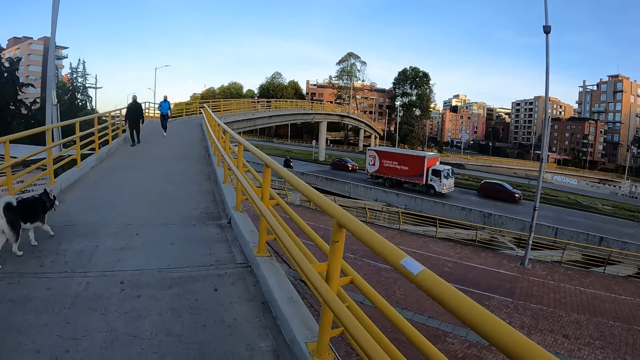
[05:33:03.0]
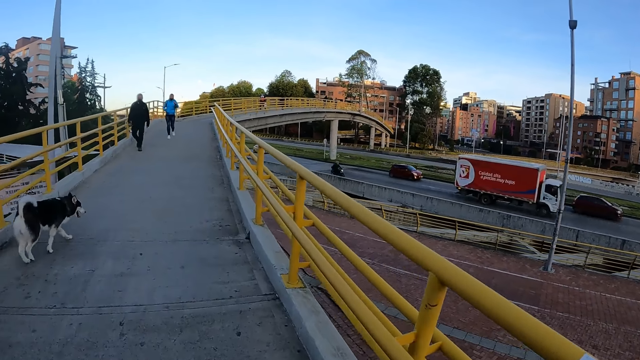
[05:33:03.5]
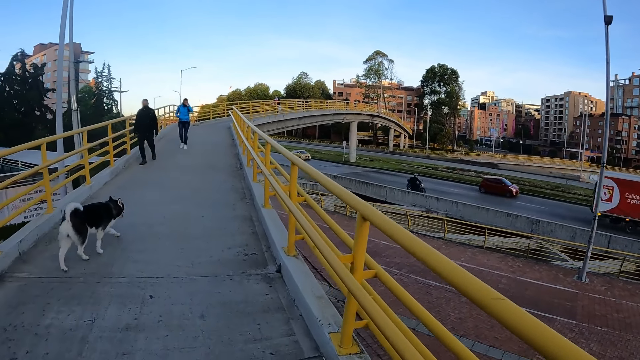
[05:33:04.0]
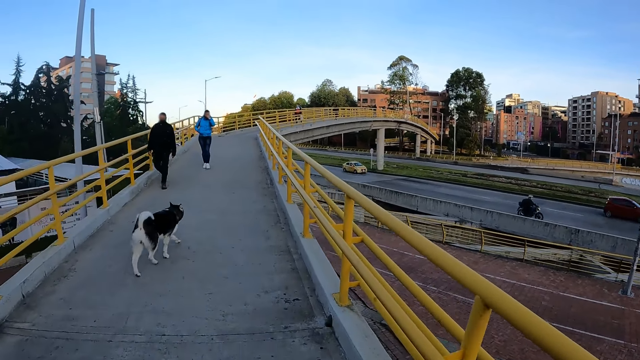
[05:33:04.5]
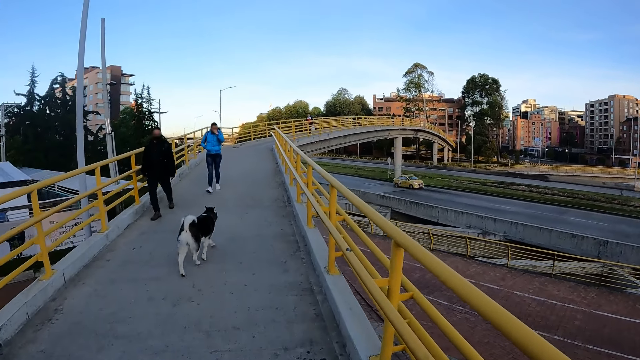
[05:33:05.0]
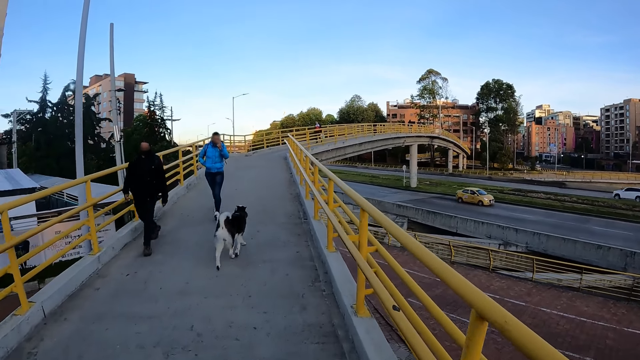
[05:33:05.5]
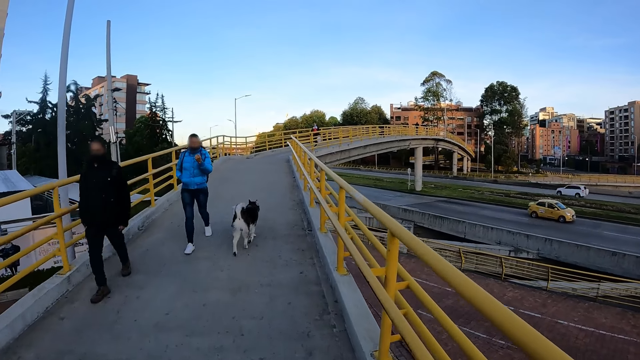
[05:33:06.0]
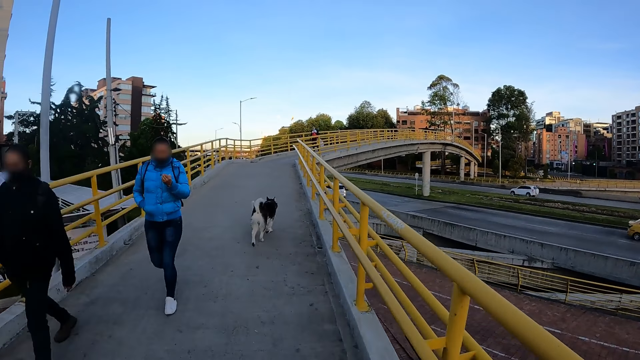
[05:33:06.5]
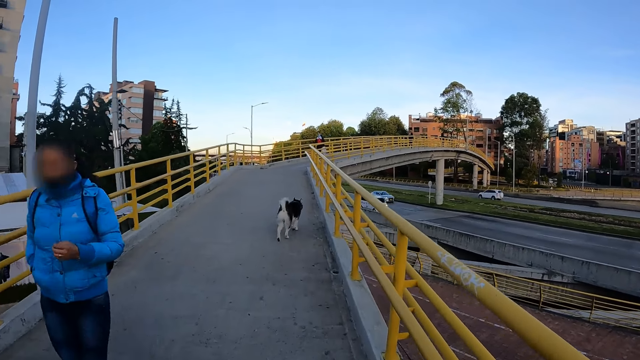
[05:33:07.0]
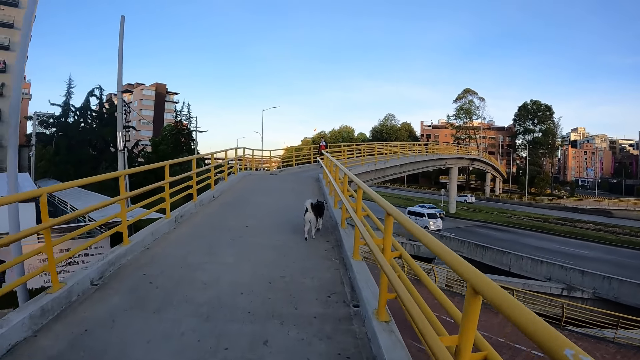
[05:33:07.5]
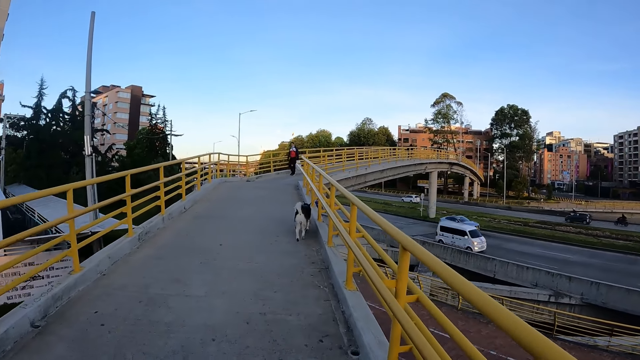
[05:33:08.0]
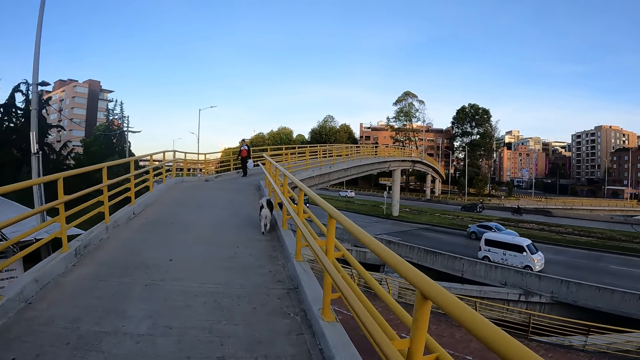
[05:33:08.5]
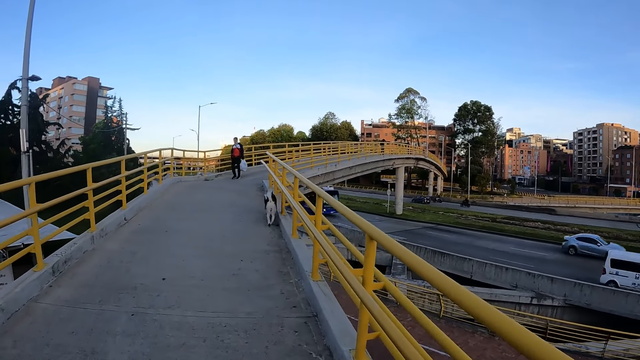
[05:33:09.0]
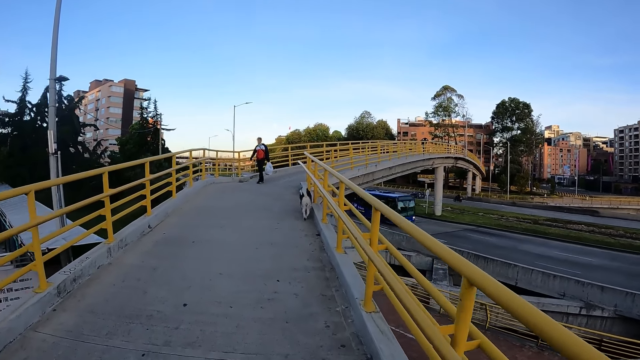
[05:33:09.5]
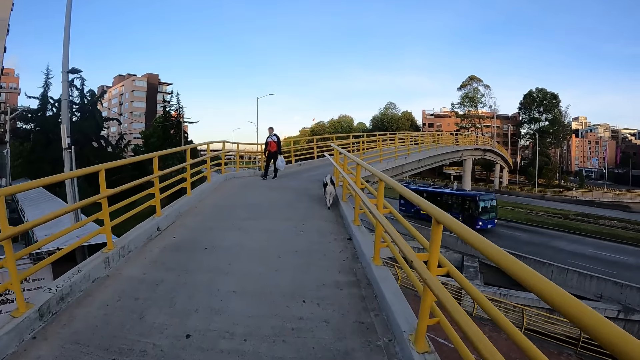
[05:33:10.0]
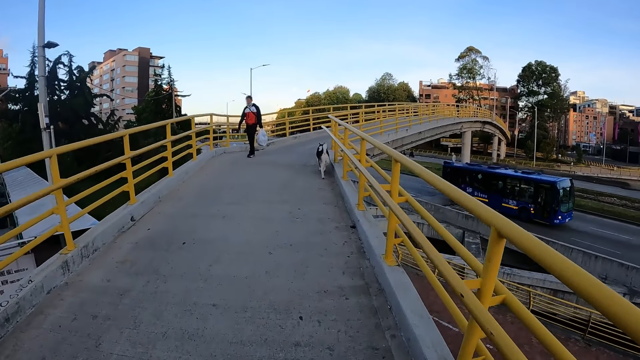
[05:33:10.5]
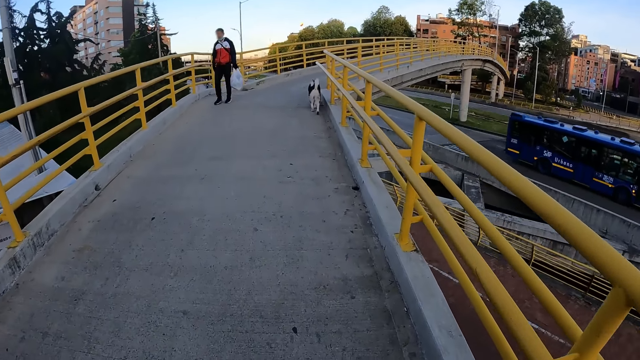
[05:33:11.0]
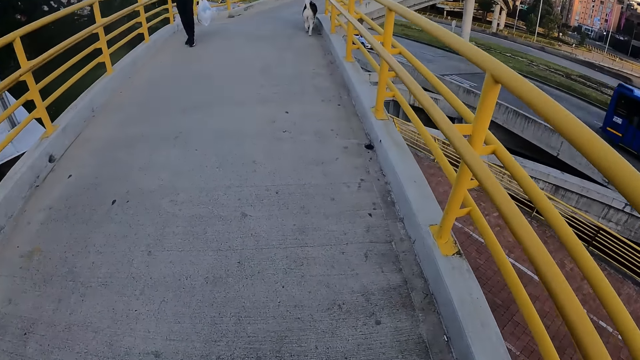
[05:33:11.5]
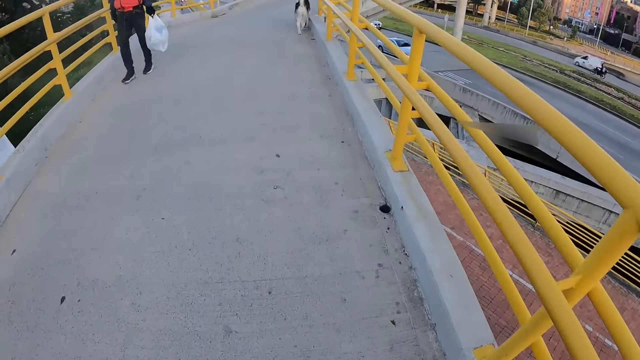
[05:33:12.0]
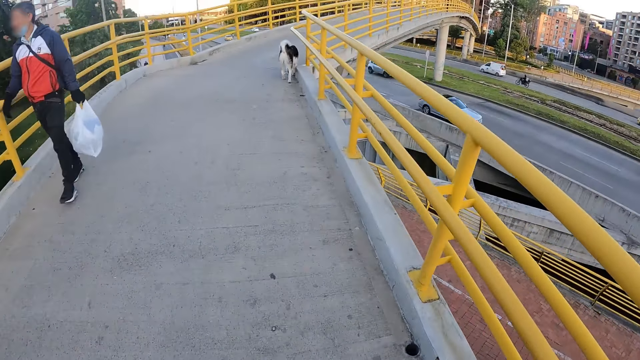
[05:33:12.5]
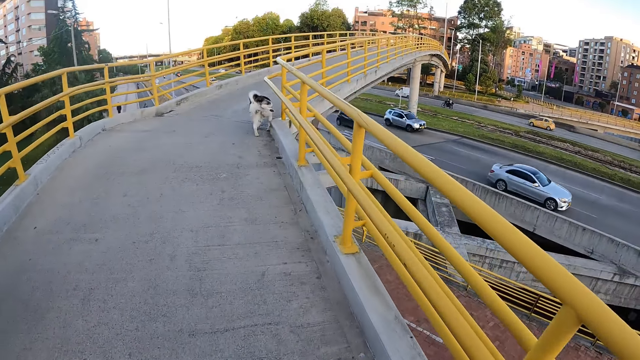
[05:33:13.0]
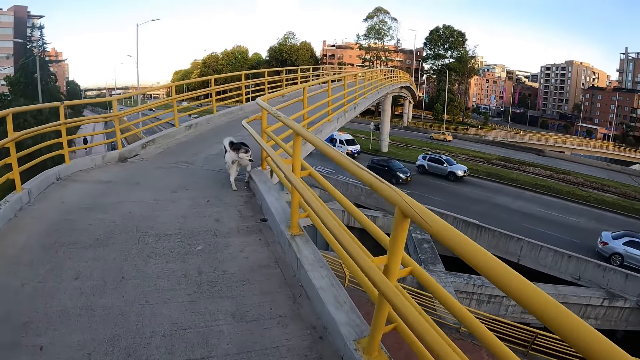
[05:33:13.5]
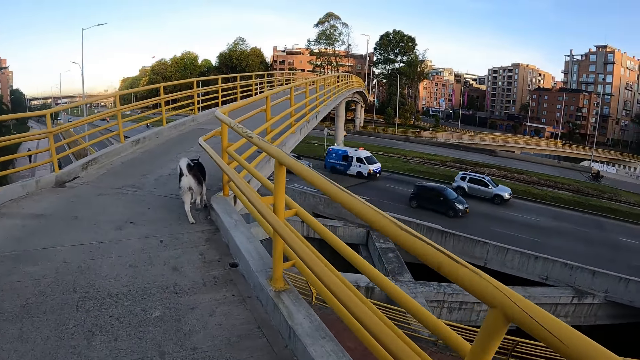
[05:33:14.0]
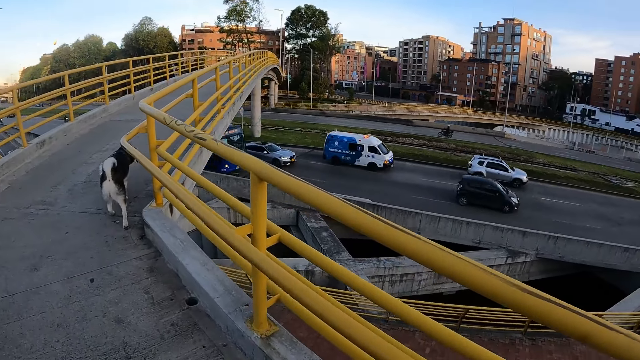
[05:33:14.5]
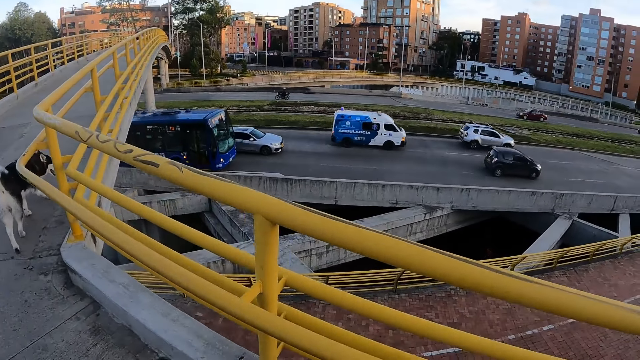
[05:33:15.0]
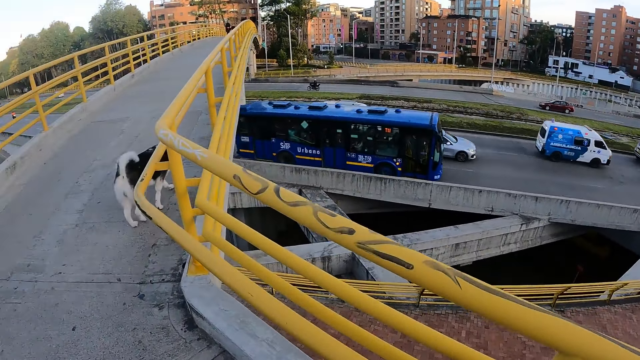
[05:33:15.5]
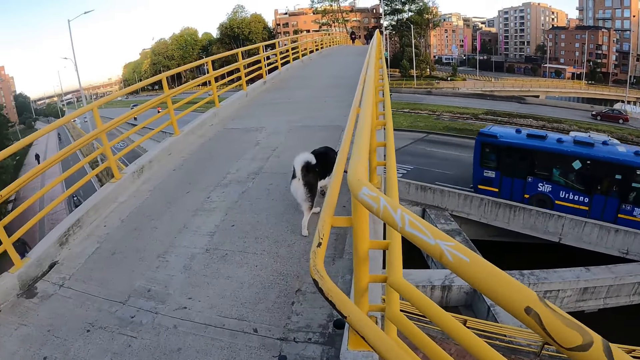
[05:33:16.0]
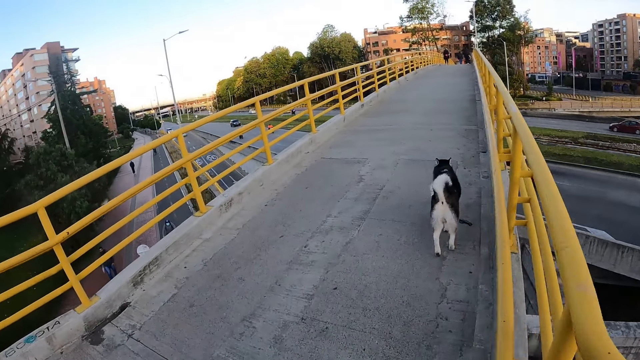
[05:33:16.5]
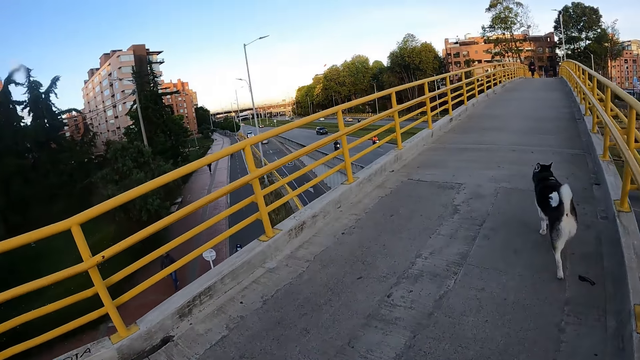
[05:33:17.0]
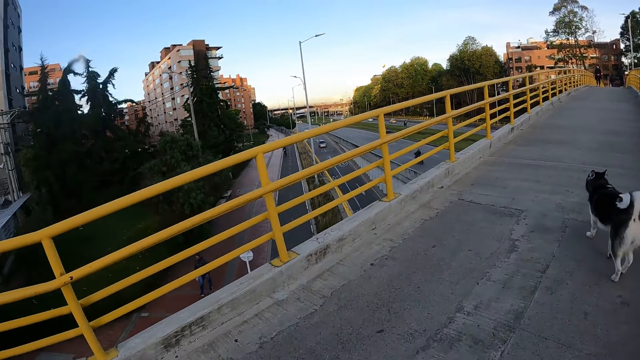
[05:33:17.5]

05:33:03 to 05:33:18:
A man walks past the camera wearer. A woman walks past the camera wearer. Another man walks past the camera wearer. The dog raises its right hind leg. The dog puts down its right hind leg.

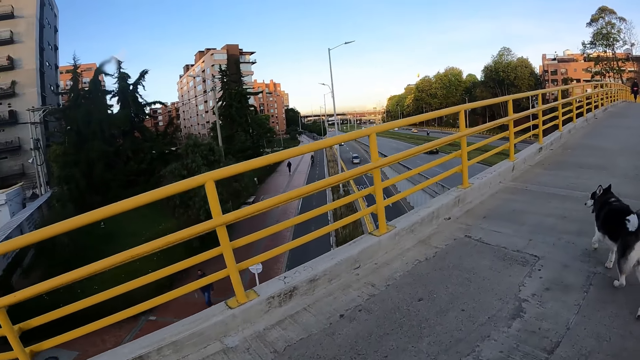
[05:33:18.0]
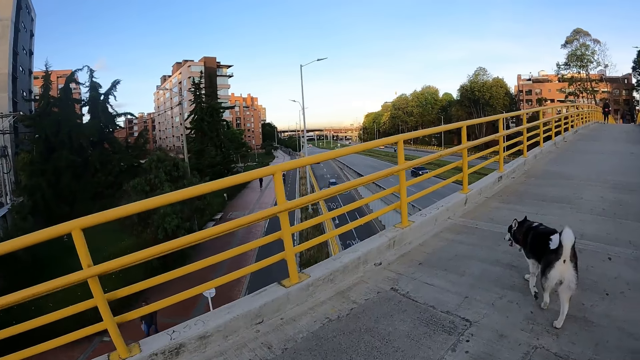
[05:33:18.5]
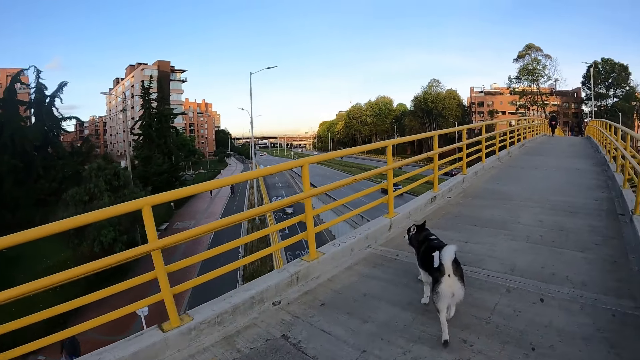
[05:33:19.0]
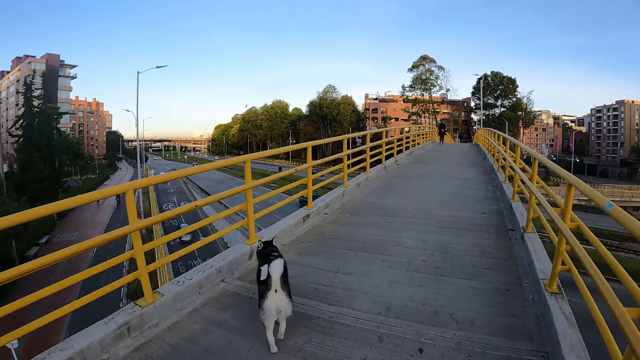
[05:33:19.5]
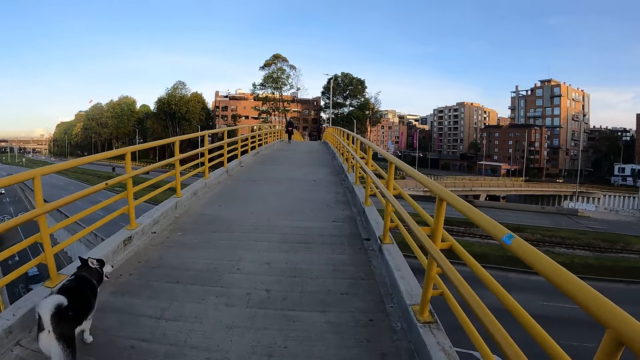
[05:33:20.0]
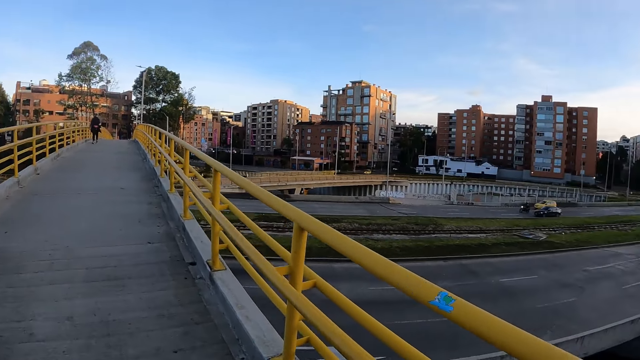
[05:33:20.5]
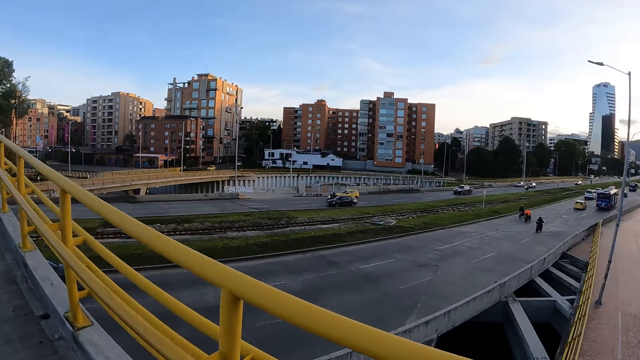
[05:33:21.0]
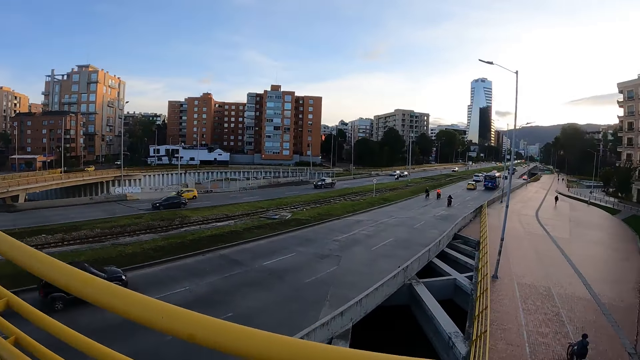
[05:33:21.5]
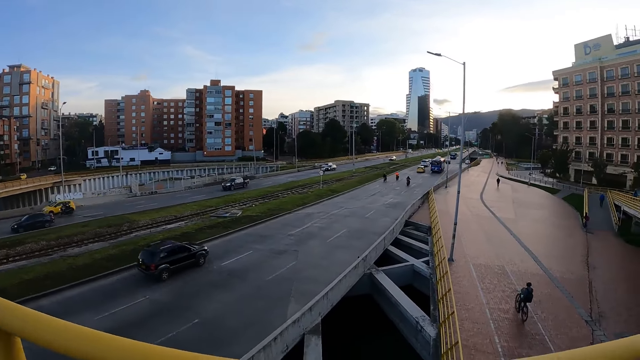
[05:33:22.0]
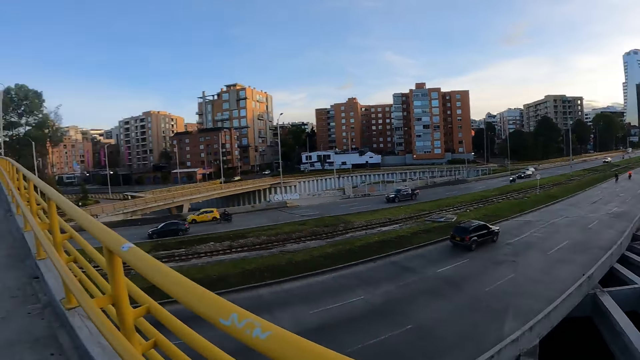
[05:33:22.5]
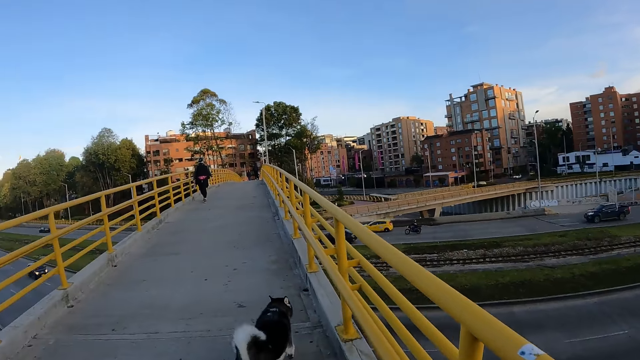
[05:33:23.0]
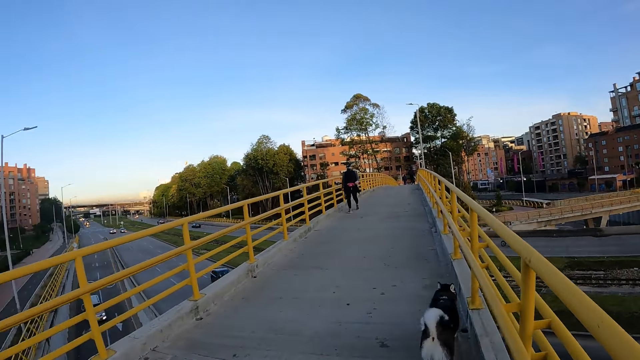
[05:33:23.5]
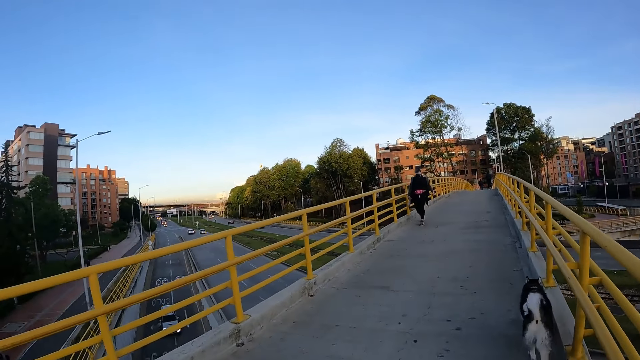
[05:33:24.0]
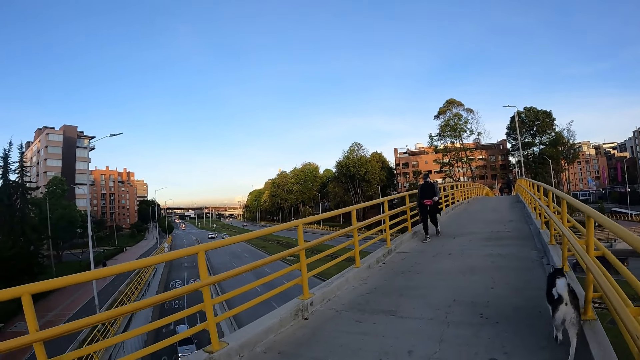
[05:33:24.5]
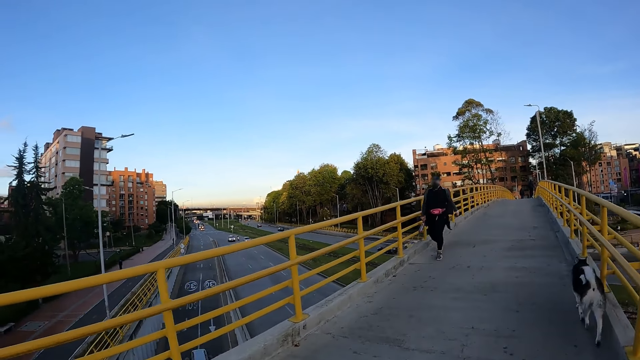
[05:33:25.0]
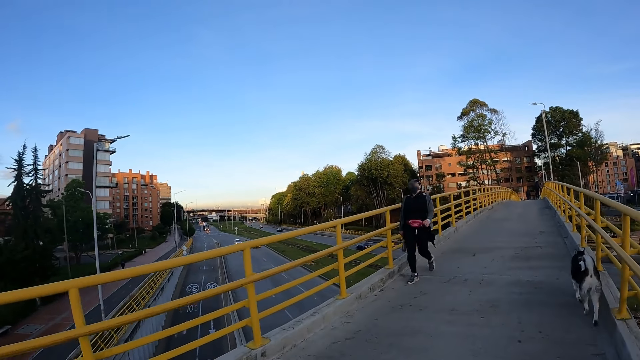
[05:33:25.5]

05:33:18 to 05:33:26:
The camera wearer looks down on the road. They walk around on the bridge.
